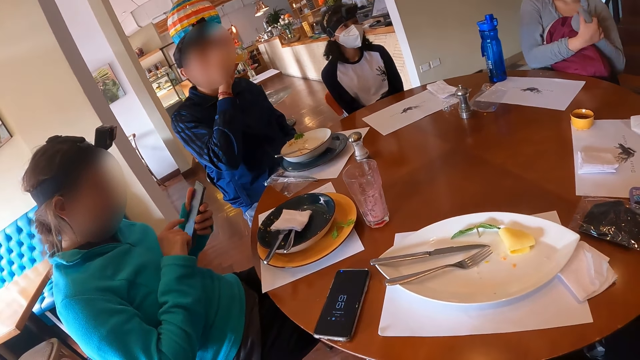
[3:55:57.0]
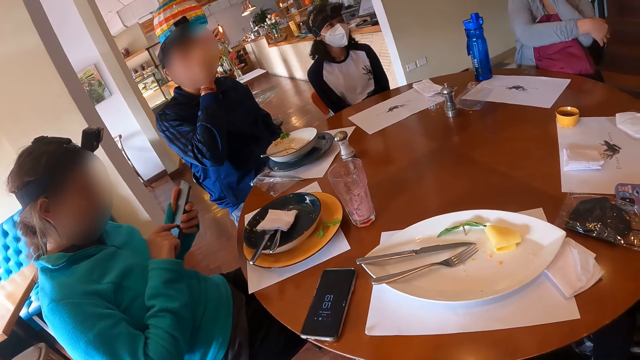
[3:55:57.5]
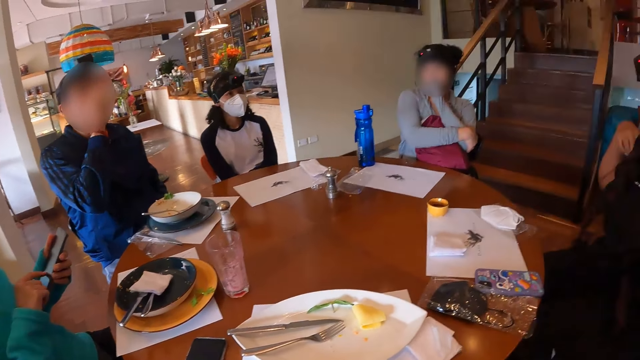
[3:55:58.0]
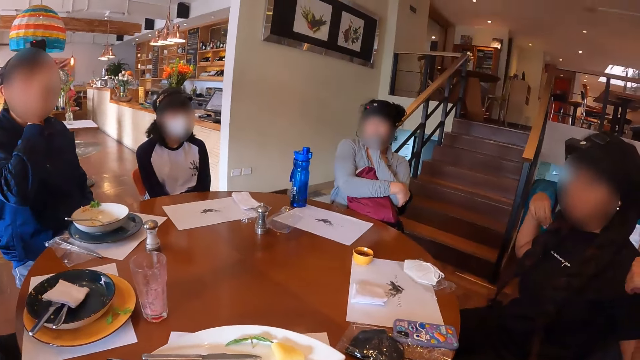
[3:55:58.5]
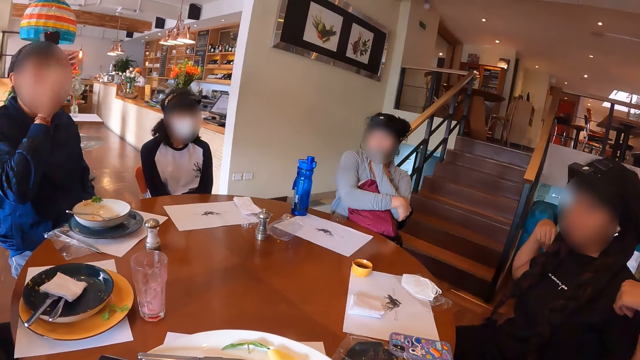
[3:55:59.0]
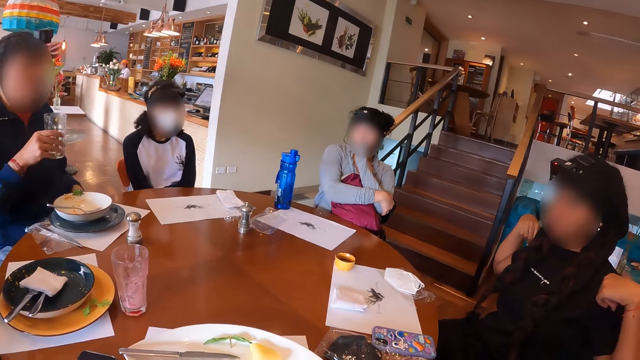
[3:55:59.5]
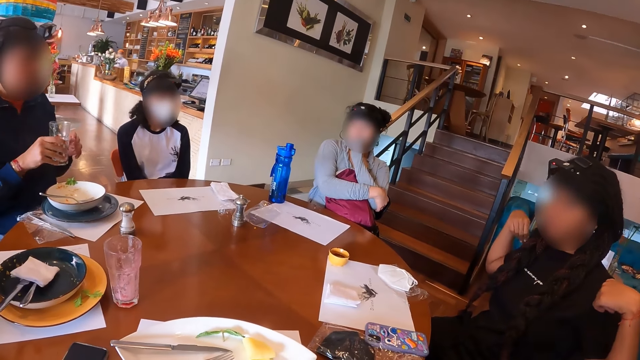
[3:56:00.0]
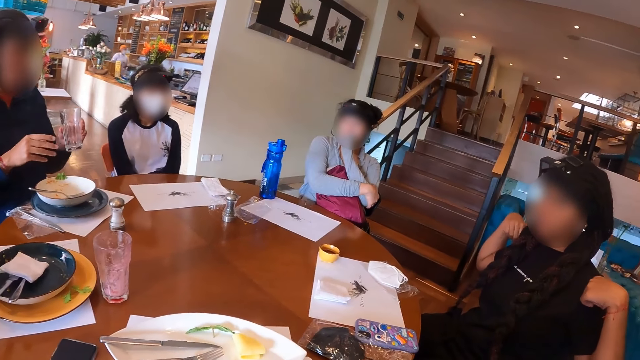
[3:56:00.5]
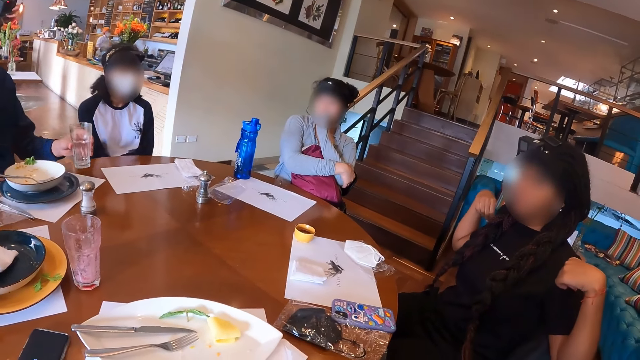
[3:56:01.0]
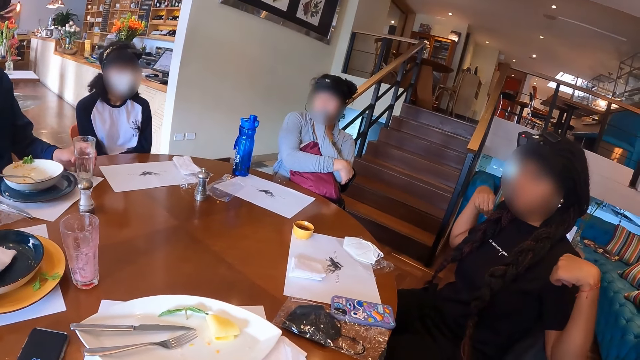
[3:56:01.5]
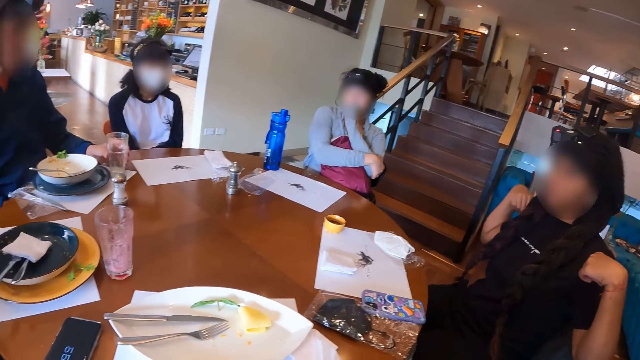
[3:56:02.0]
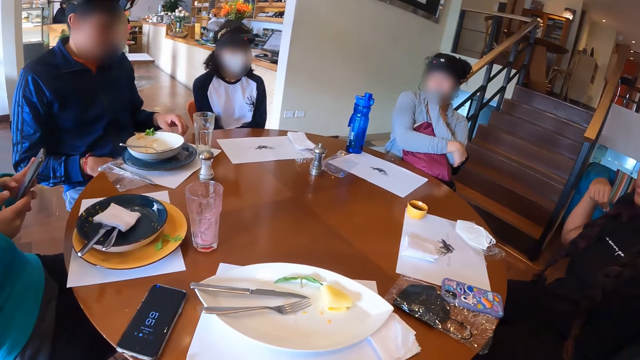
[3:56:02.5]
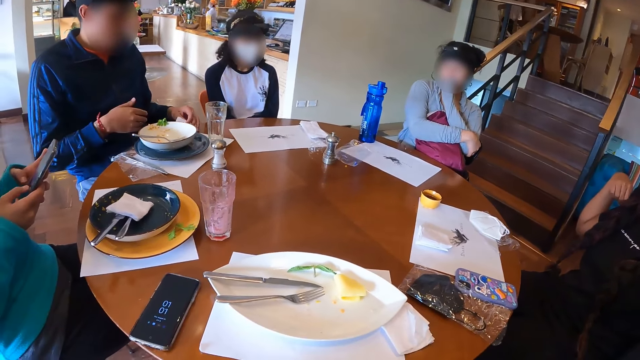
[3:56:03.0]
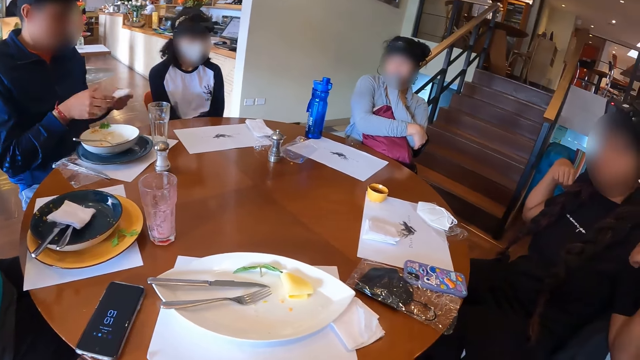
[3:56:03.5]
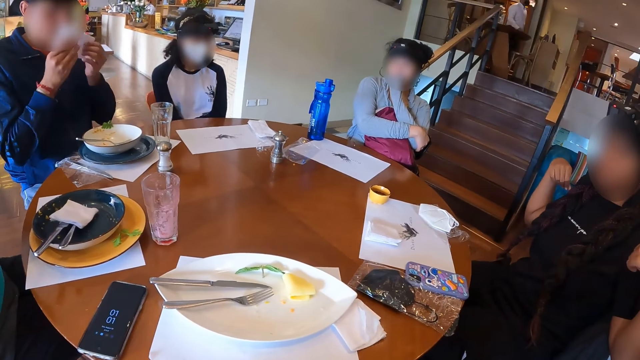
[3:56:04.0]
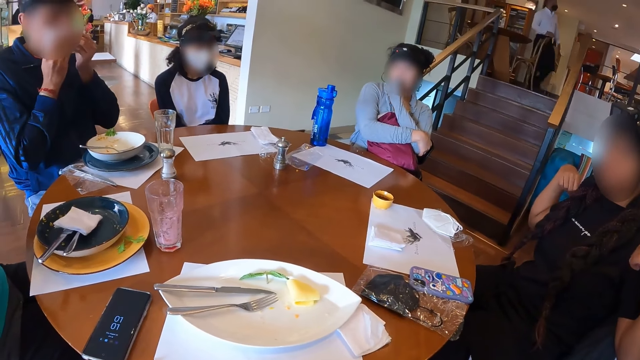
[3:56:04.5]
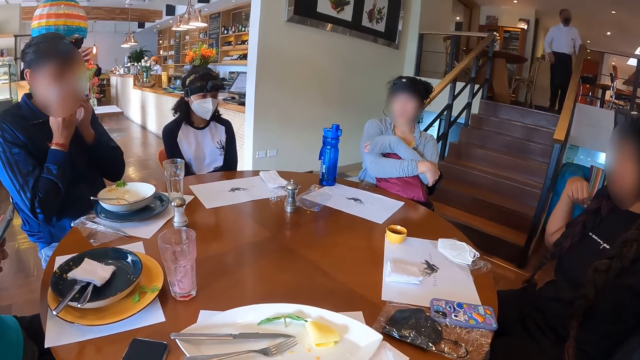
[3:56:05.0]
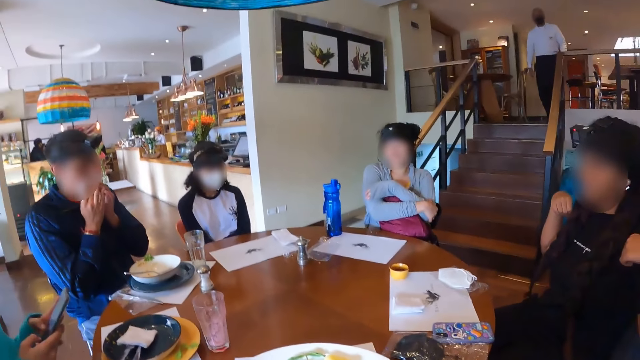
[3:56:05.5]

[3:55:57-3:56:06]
The woman touches her face with her left hand. Another woman adjusts her shirt with both hands. The man passes the glass cup in his right hand to his left hand and puts the glass cup in his left hand on the table mat on the table. A third woman interacts with the phone in her hands with both hands. The man takes a serviette from the table with his left hand, holds the serviette with both hands, and wipes his mouth with the serviette in his hands.

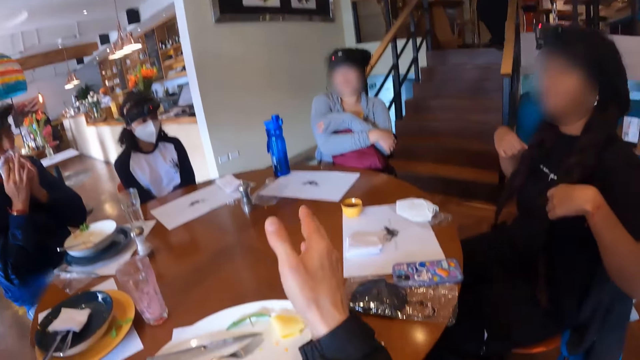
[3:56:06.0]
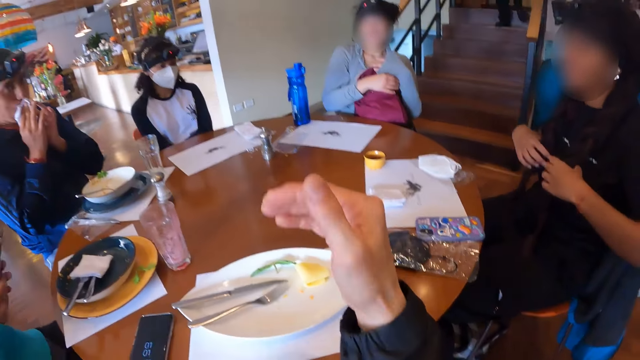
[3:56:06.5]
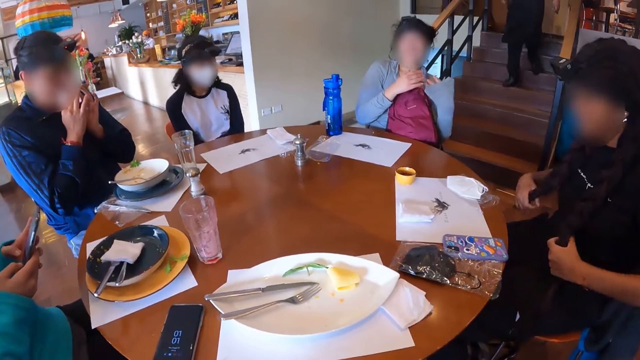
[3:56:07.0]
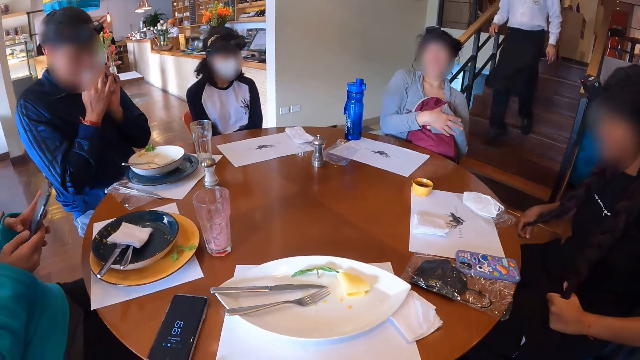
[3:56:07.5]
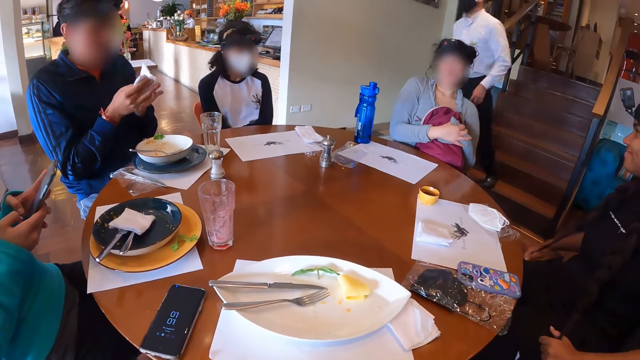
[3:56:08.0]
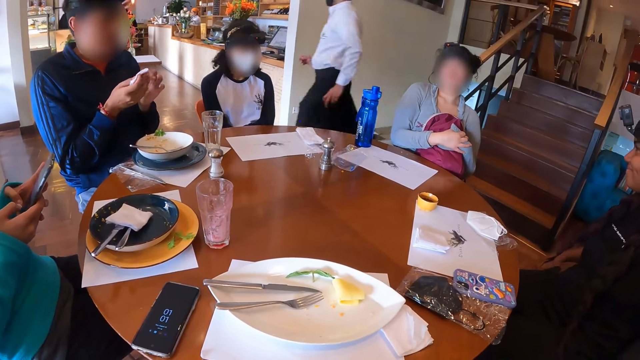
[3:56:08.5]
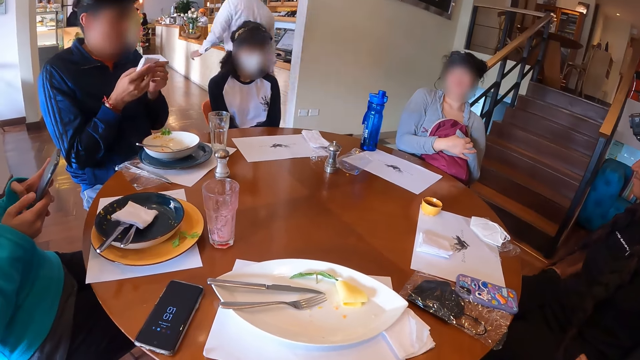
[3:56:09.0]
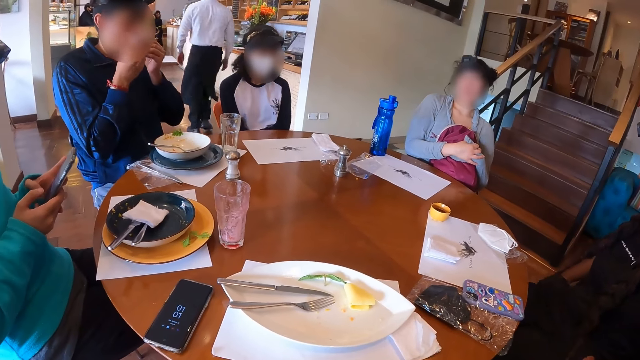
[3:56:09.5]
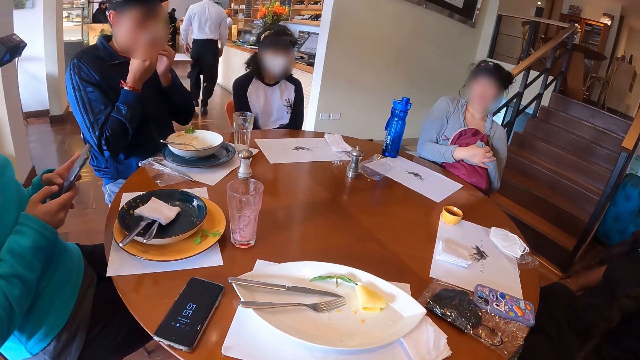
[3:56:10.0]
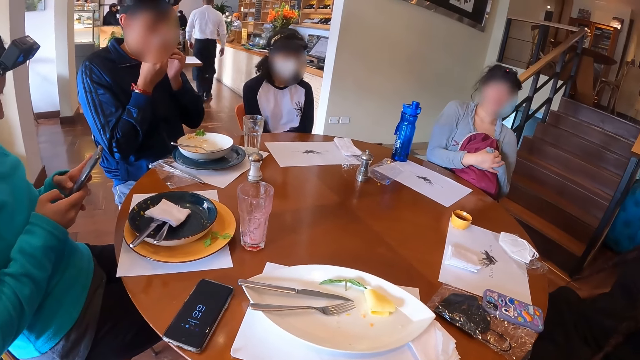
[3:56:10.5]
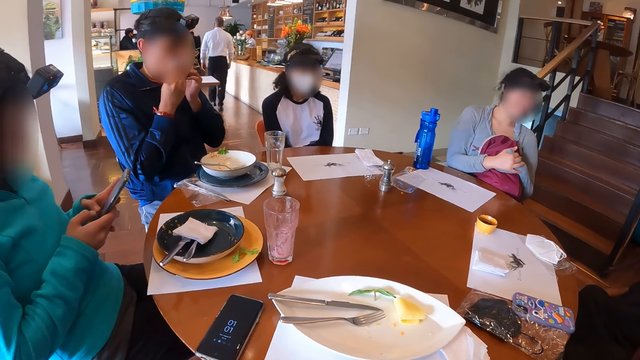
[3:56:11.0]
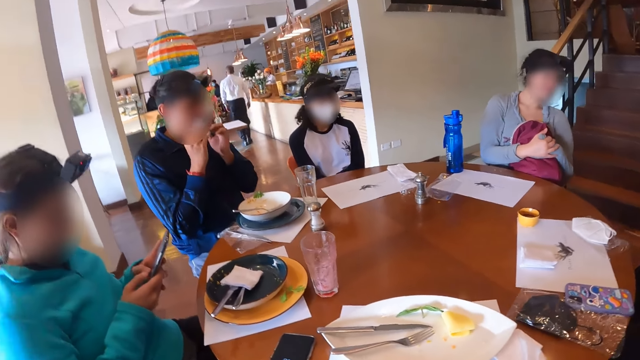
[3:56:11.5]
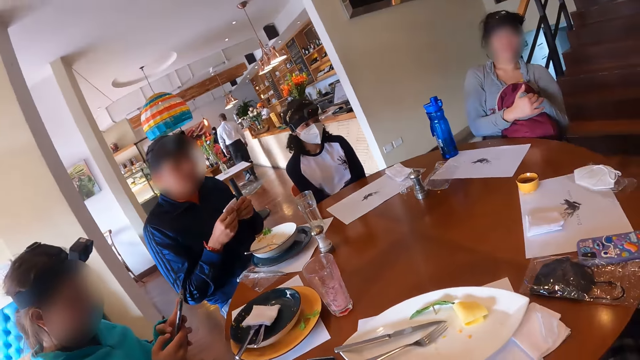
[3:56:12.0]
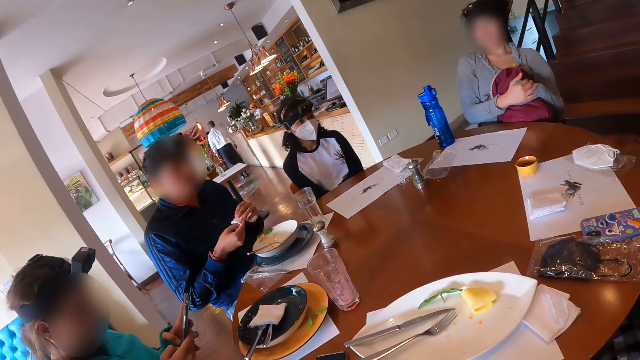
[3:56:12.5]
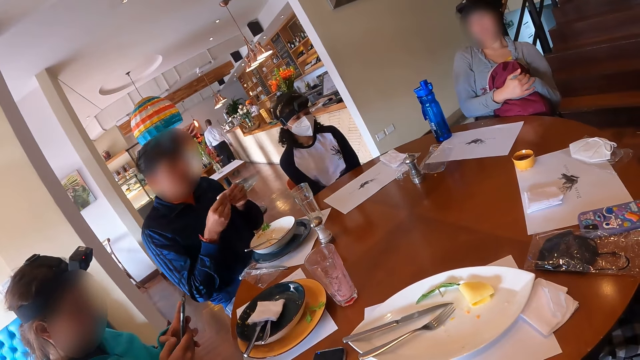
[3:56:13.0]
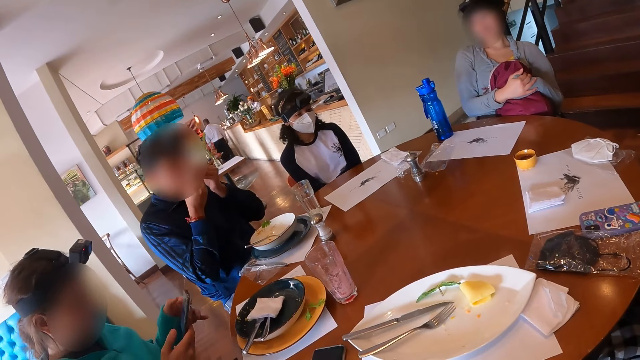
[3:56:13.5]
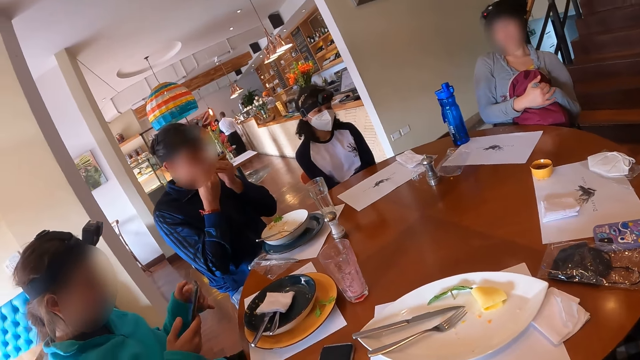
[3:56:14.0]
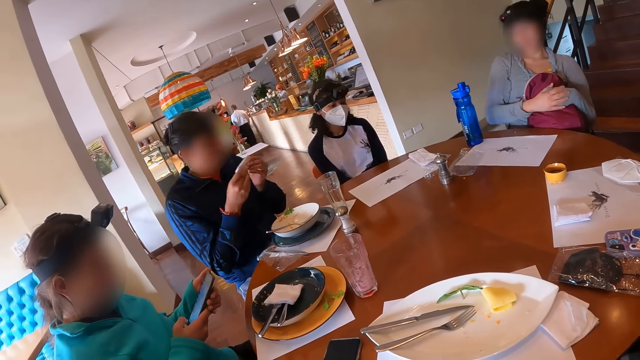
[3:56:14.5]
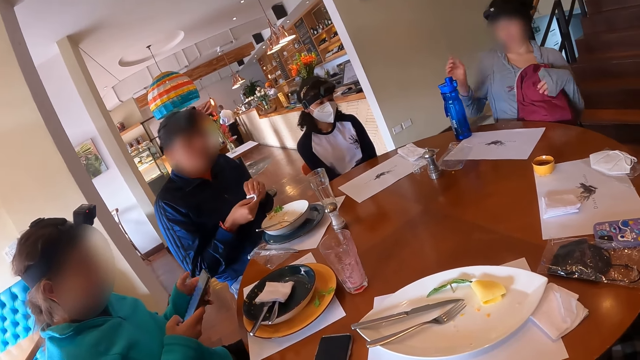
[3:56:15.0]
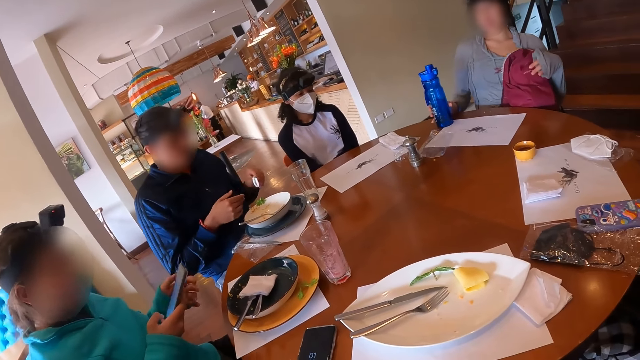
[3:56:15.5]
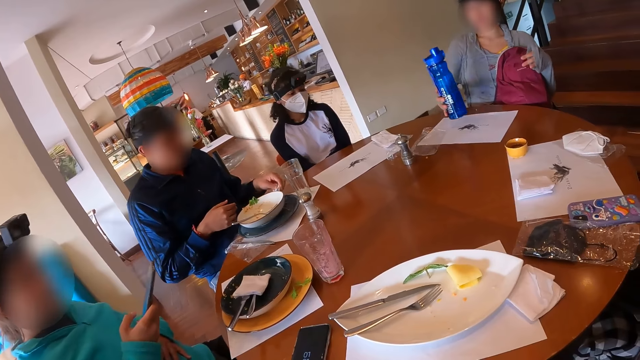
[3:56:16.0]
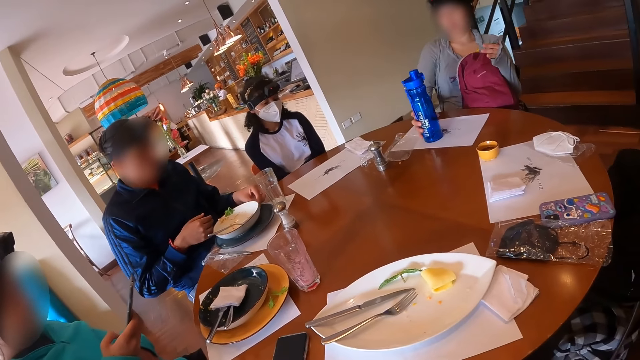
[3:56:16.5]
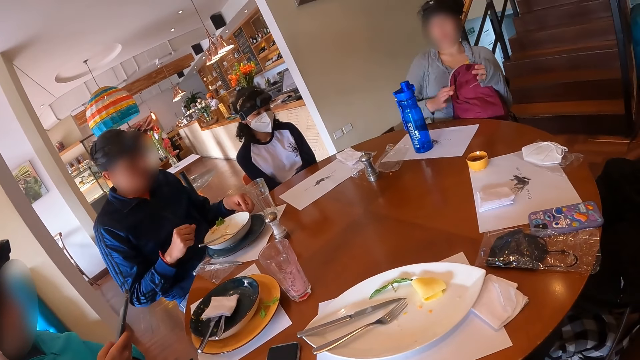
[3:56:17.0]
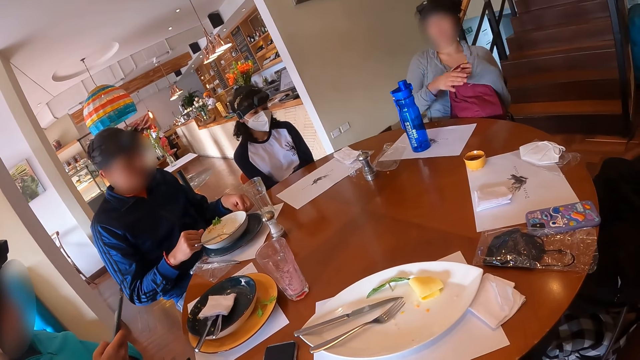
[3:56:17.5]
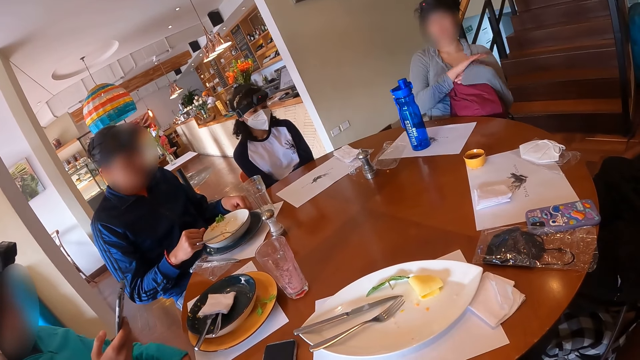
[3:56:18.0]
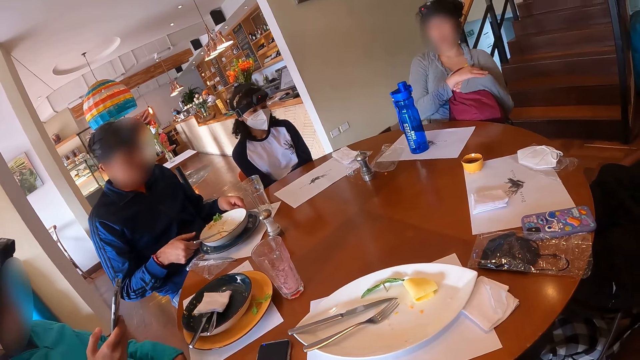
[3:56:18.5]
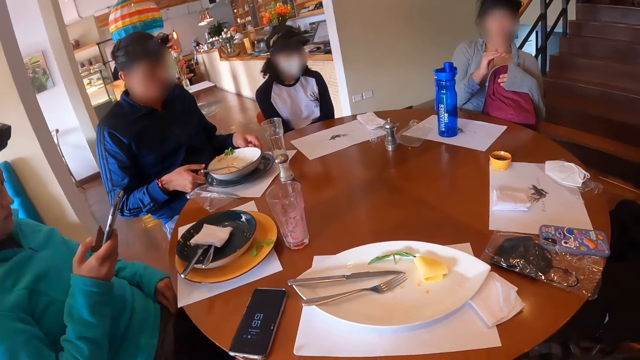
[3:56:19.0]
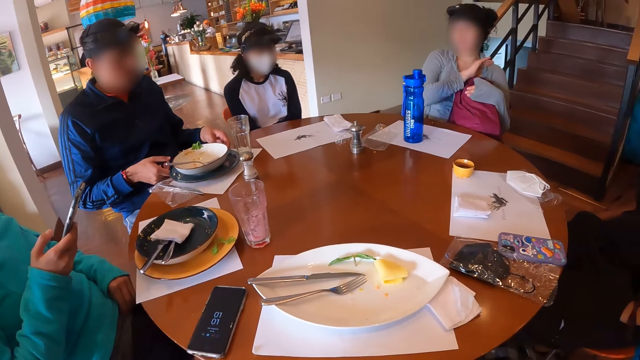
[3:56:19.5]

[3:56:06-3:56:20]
The woman fiddles with her hair with both hands. Another woman holds her left hand with her right hand on the backpack on her legs. The camera wearer talks to people. The man folds the serviette in his hands and wipes his mouth with the serviette in his hands. A third woman scrolls the phone. The man folds the serviette in his hands and wipes his mouth with the serviette in his hands. The man folds the serviette in his hands. The second woman takes the water bottle from the table with her right hand. The man drops the serviette on the table with his left hand. The third woman places her left hand on her stomach and interacts with the phone in her right hand. The second woman drops the water bottle in her right hand on the table mat on the table and touches the bottle. The man moves the bowl on the plate on the table mat on the table with his right fist and moves the plate on the table mat on the table with both hands. The second woman holds her left hand with her right hand on the backpack on her legs.
